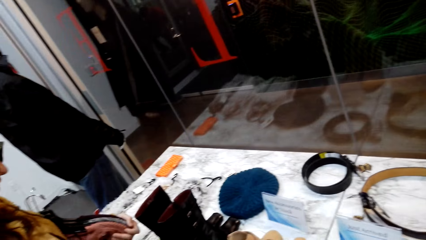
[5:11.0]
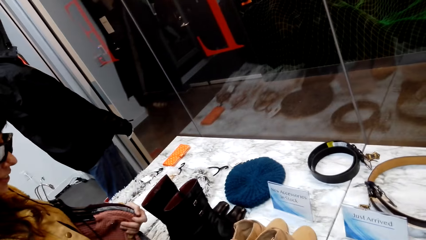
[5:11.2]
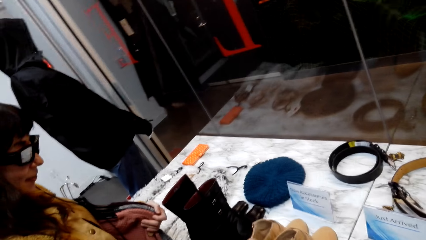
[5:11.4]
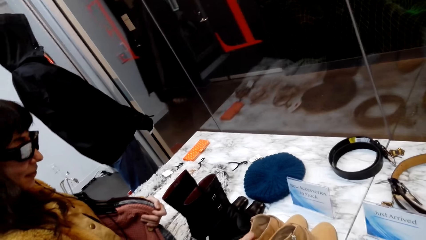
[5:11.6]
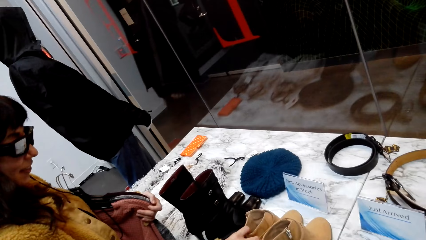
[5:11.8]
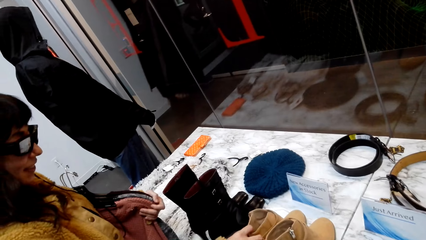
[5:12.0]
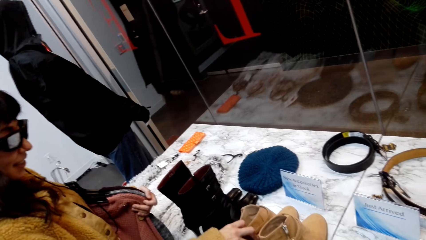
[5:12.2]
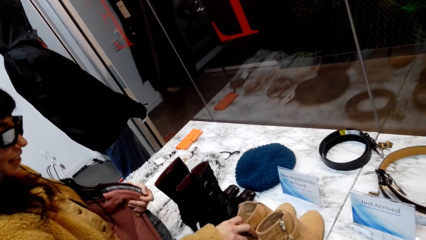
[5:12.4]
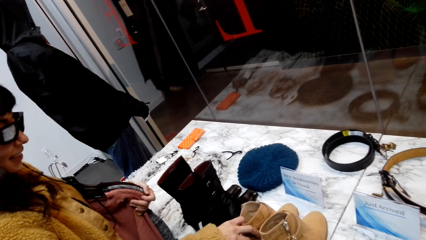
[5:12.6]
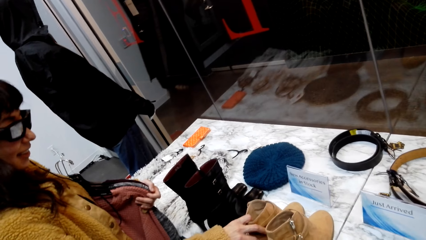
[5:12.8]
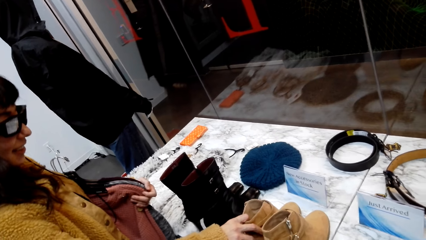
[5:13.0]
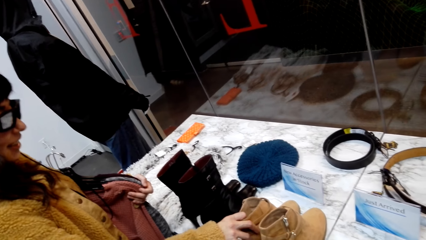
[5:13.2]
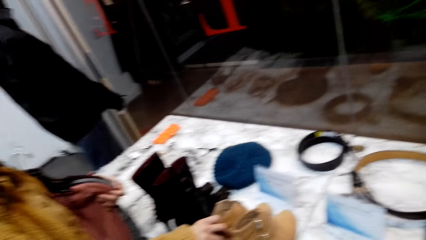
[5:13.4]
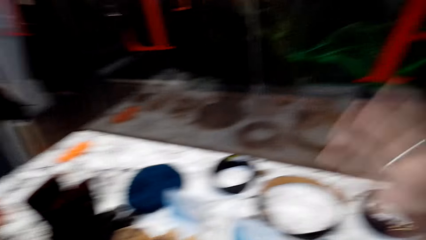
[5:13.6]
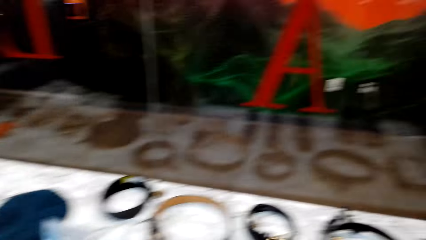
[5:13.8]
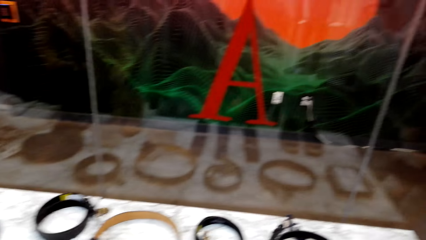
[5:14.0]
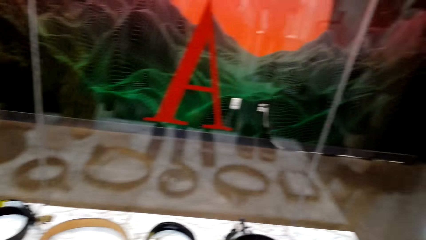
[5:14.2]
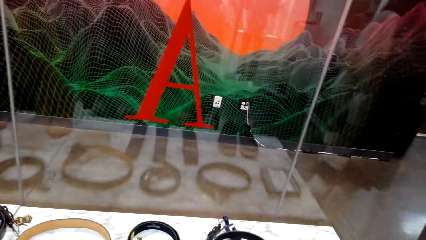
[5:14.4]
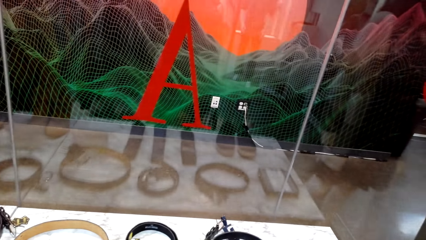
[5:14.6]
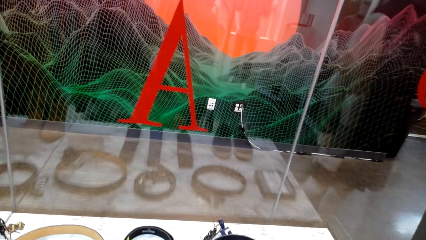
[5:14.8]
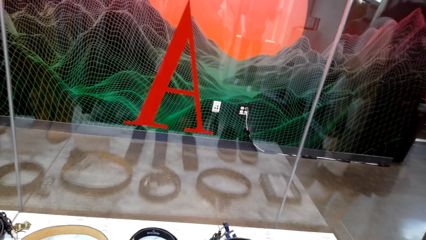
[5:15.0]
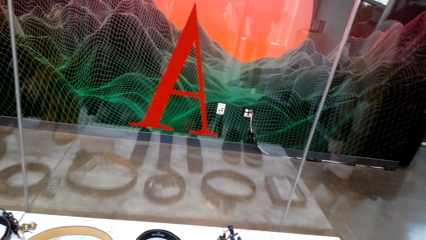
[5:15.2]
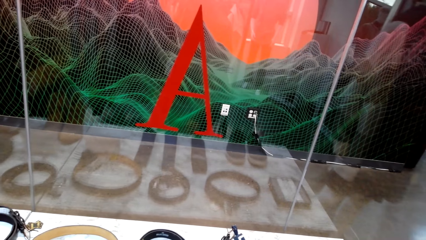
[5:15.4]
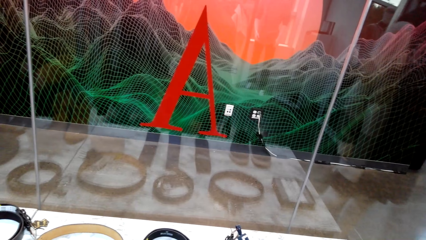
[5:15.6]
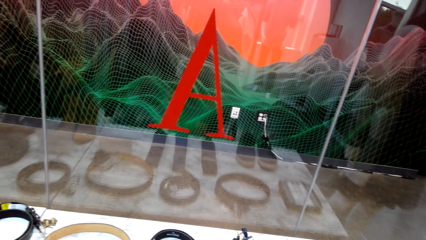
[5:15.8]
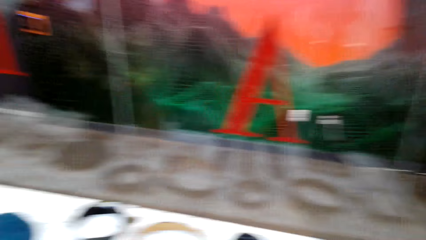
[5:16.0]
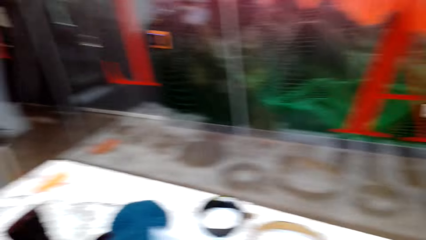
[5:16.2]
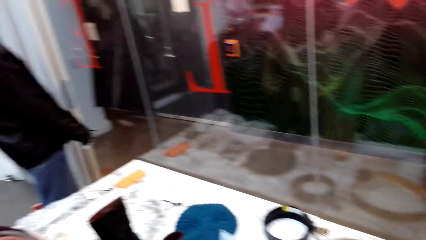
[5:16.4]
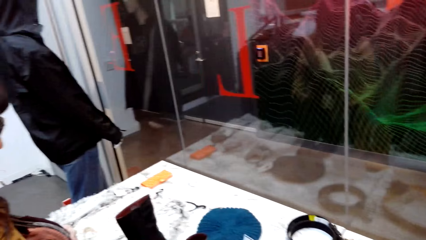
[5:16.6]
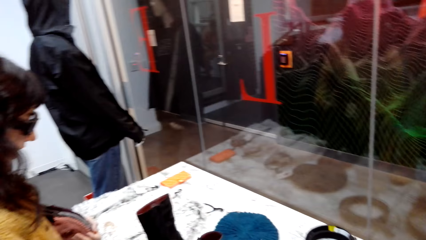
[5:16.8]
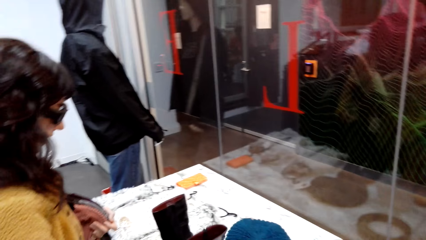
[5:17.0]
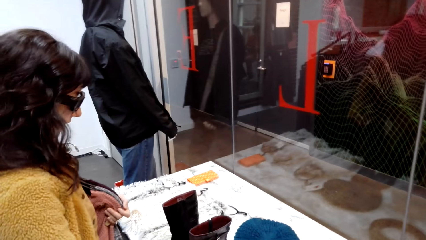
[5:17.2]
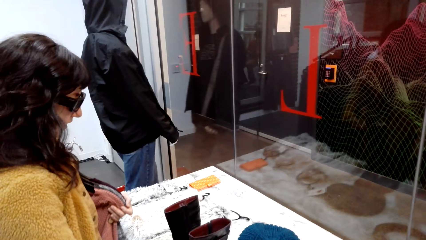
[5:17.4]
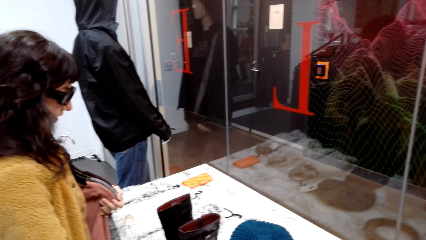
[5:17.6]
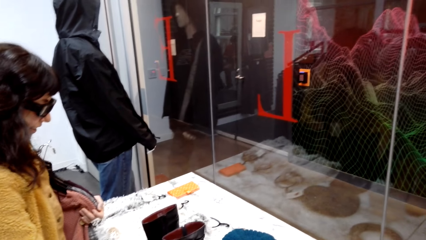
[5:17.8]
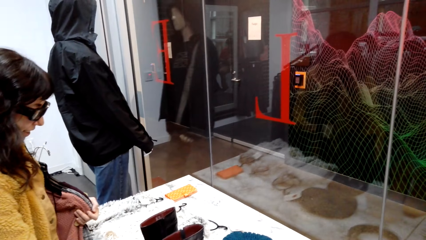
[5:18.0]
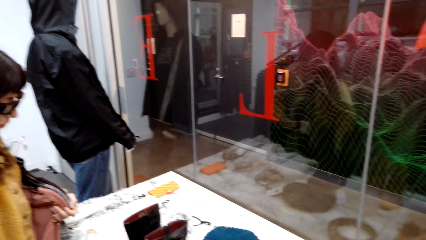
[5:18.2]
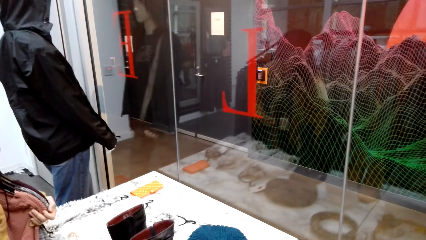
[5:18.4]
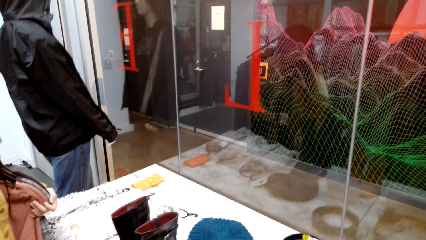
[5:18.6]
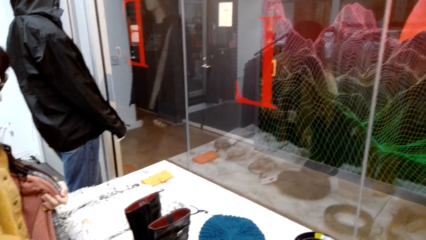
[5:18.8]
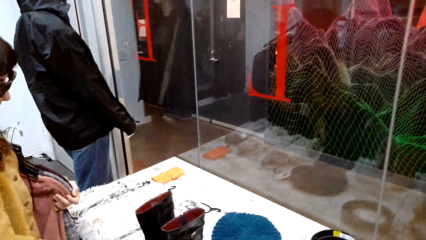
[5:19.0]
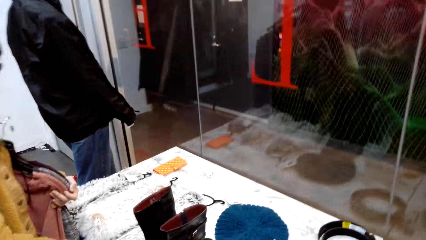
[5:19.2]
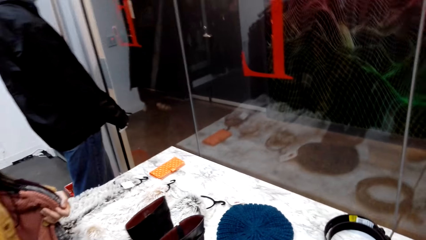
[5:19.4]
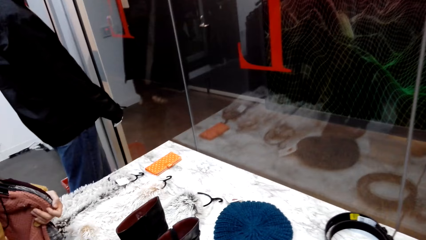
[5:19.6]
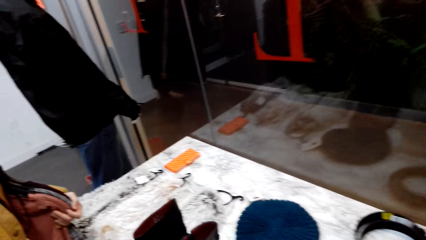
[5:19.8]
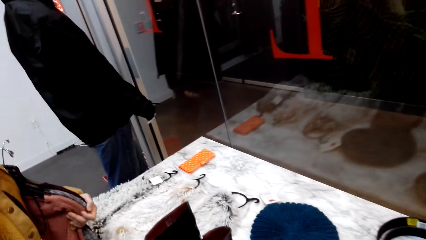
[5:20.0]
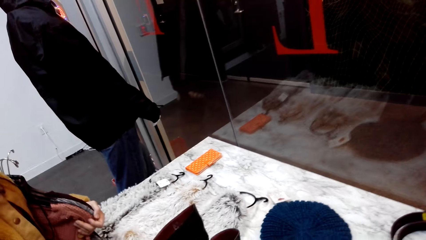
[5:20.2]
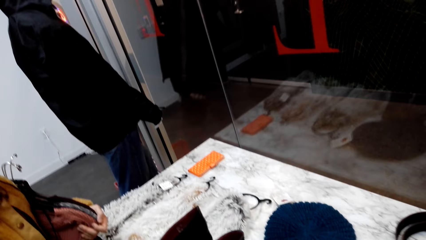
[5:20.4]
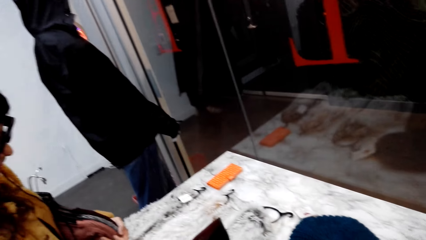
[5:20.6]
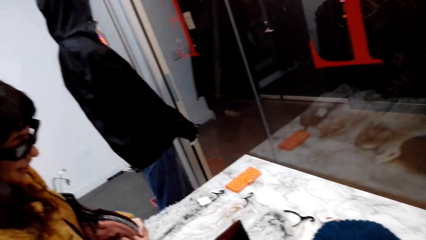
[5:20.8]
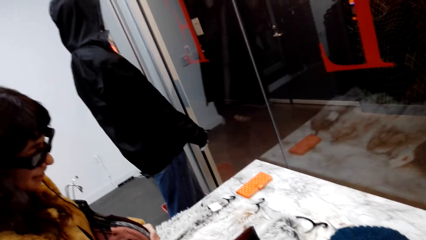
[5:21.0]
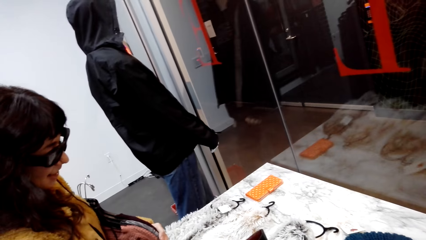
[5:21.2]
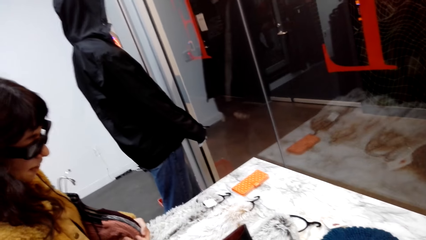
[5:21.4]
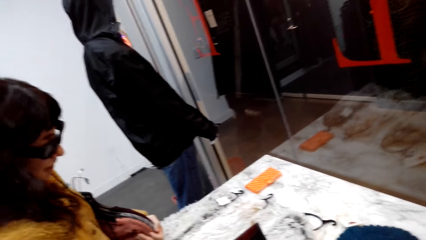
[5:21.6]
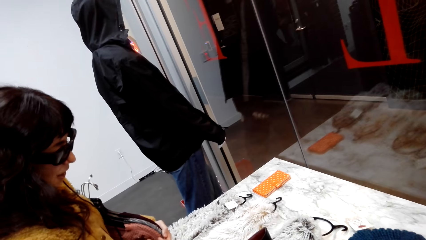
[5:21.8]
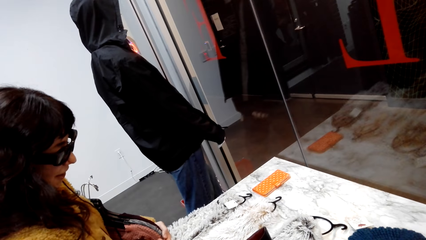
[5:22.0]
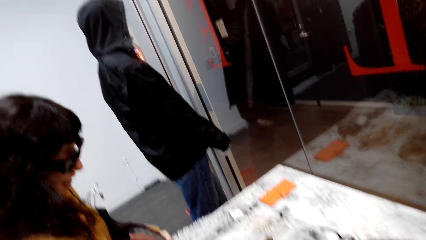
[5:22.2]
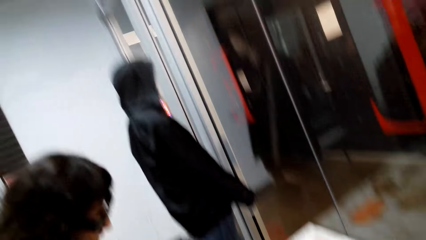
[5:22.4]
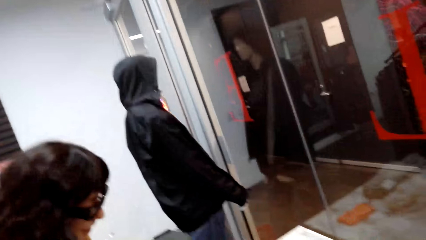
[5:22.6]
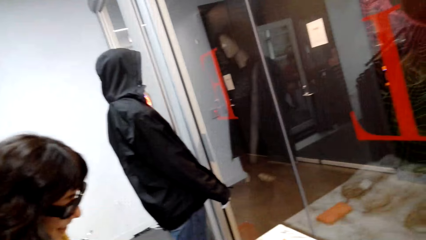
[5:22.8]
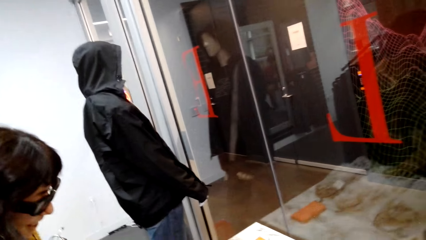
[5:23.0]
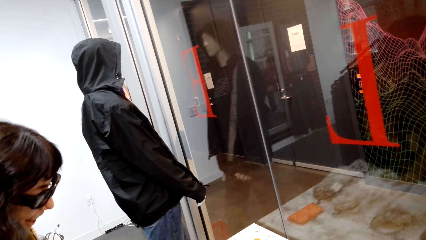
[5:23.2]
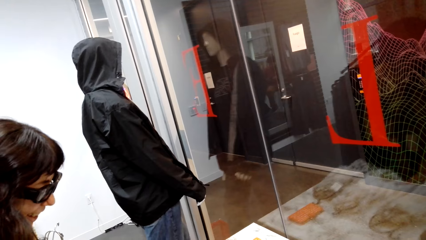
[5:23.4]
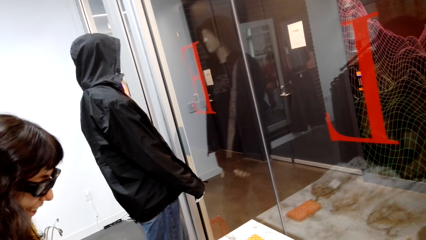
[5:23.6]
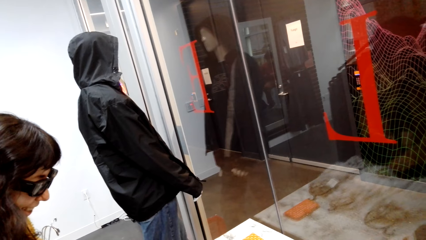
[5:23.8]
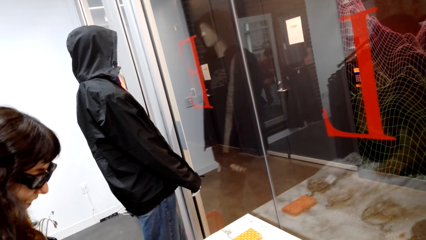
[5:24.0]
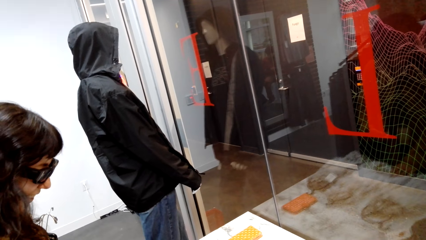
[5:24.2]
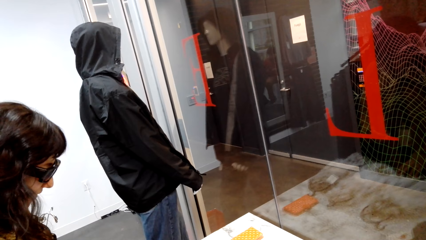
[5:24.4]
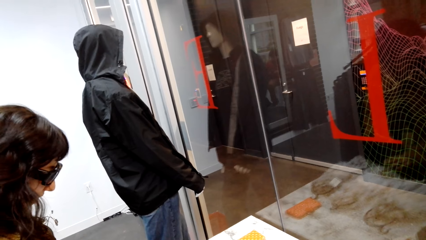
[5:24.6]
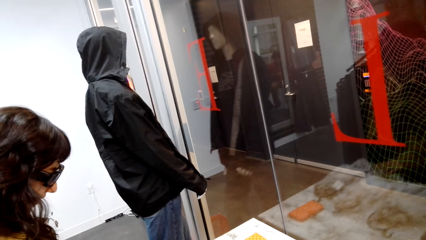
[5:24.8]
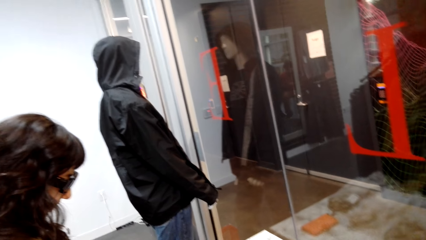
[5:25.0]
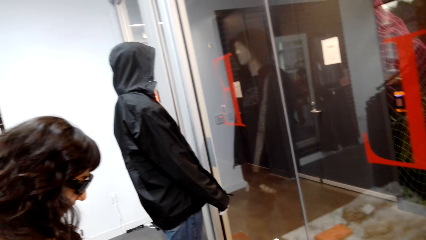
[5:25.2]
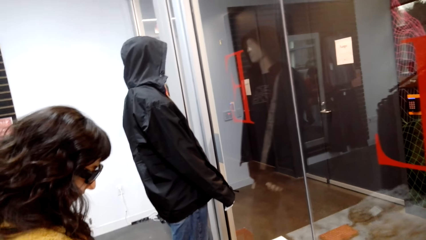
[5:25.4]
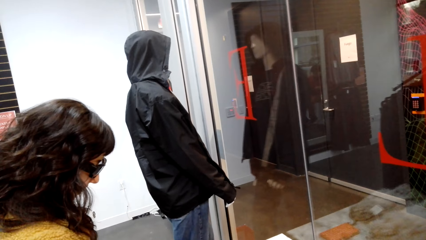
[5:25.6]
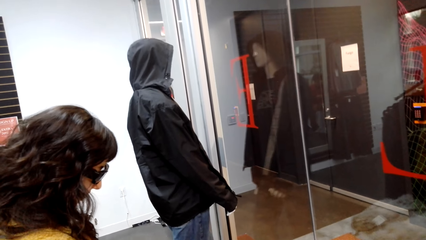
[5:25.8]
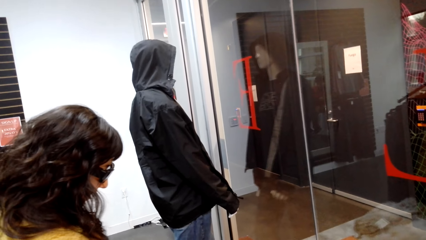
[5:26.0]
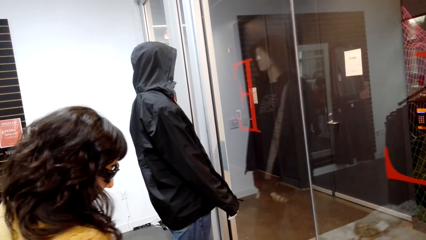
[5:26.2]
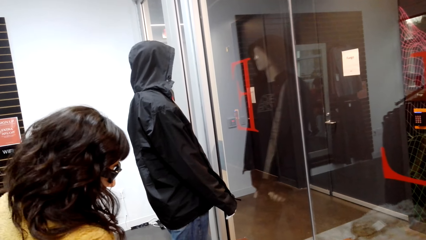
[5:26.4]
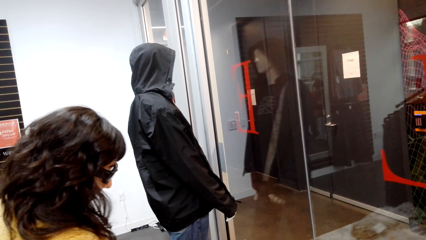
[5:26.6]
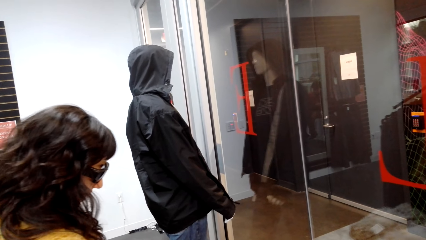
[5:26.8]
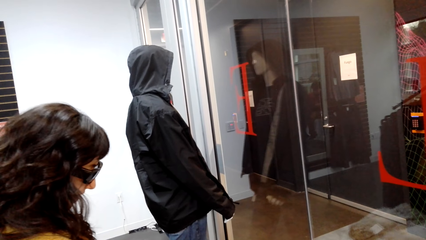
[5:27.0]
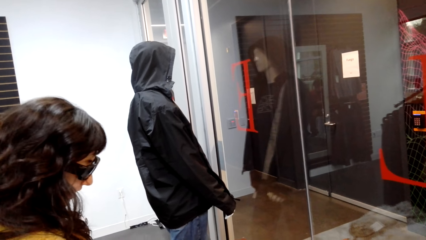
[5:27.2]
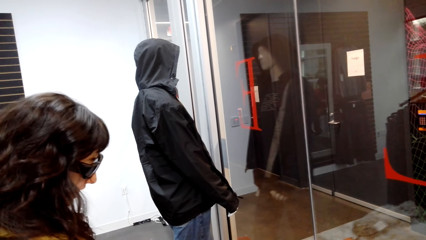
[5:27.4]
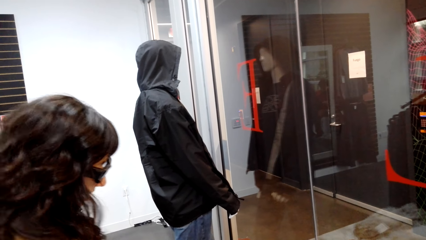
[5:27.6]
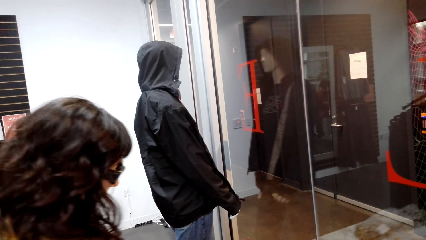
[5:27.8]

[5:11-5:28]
A woman checks out the boots. The woman takes a shoe. The camera wearer looks around the shop store.
